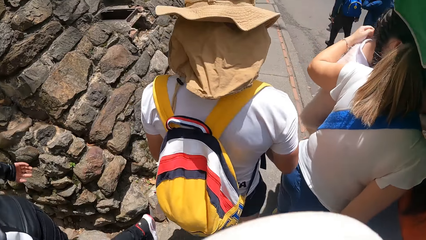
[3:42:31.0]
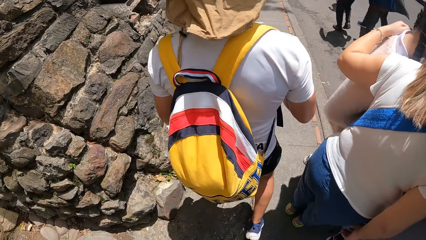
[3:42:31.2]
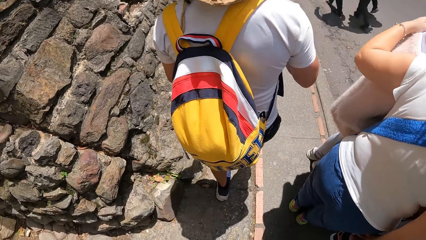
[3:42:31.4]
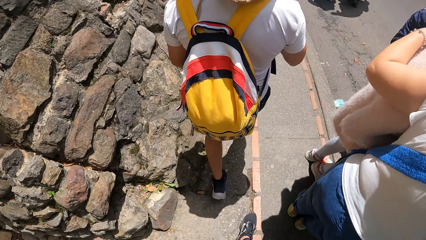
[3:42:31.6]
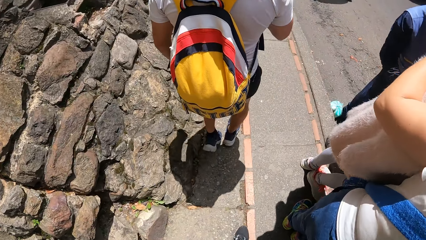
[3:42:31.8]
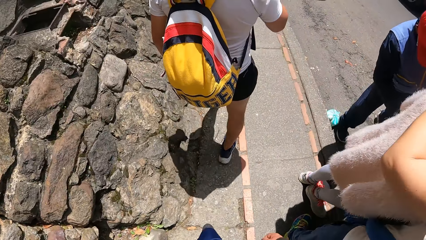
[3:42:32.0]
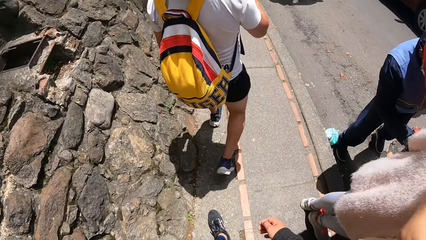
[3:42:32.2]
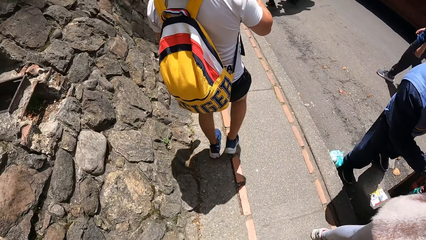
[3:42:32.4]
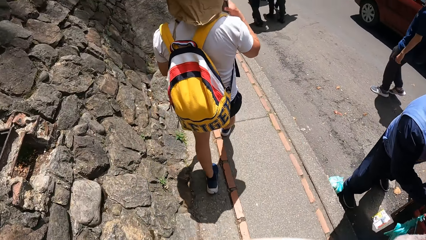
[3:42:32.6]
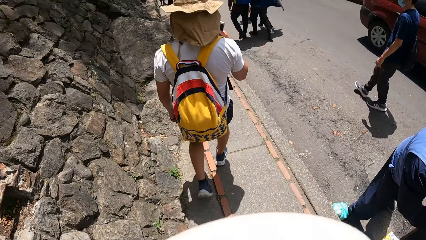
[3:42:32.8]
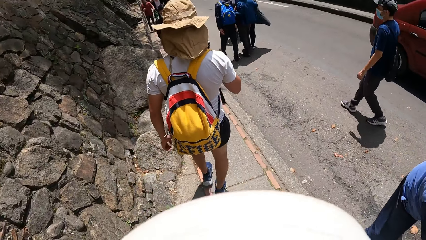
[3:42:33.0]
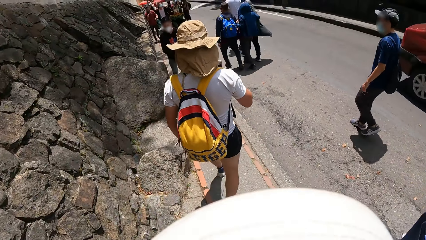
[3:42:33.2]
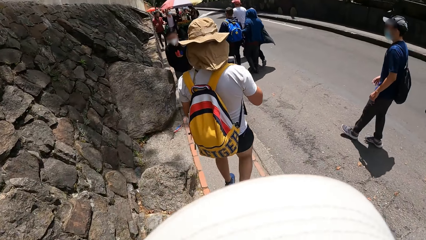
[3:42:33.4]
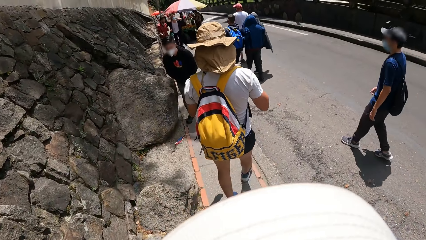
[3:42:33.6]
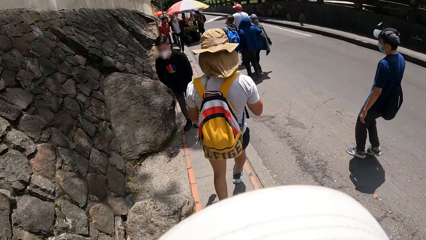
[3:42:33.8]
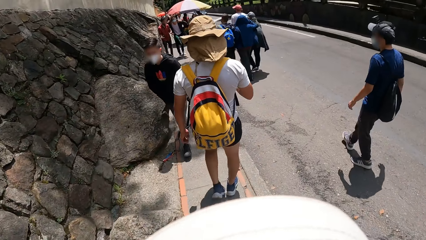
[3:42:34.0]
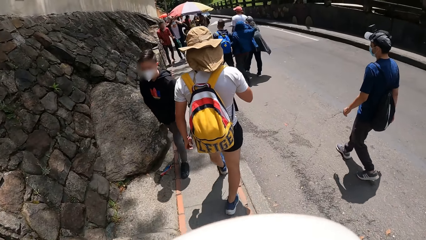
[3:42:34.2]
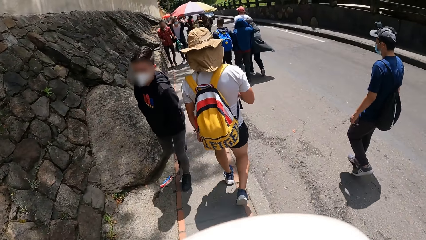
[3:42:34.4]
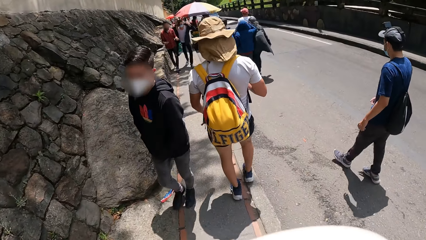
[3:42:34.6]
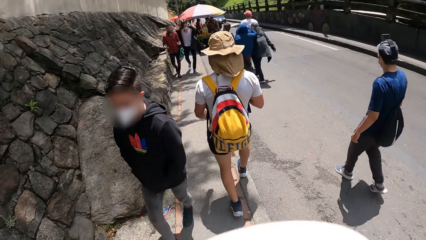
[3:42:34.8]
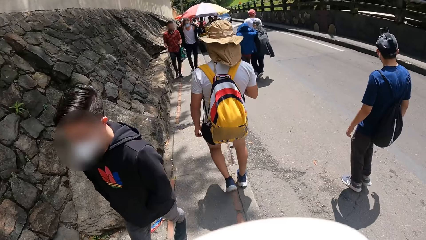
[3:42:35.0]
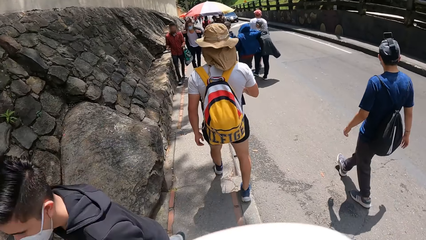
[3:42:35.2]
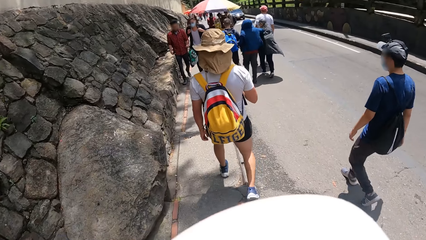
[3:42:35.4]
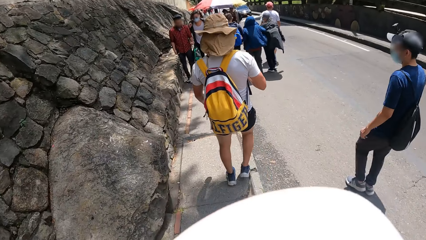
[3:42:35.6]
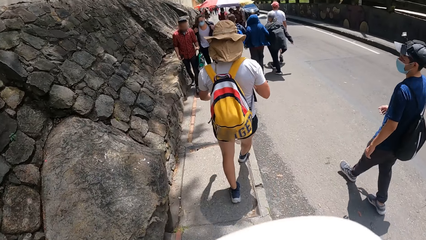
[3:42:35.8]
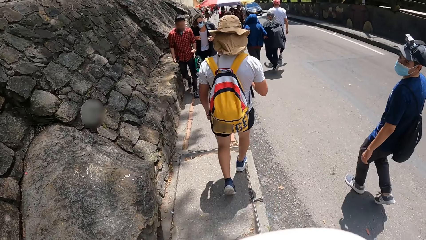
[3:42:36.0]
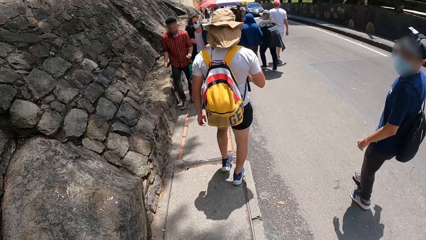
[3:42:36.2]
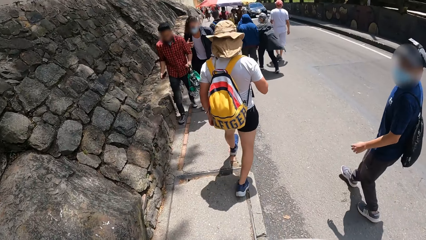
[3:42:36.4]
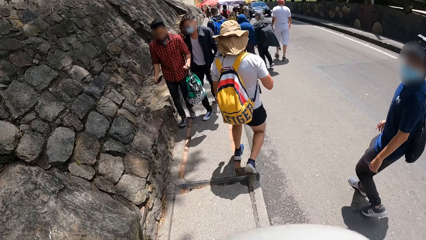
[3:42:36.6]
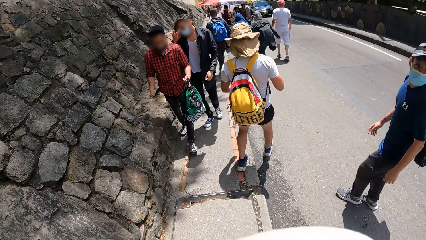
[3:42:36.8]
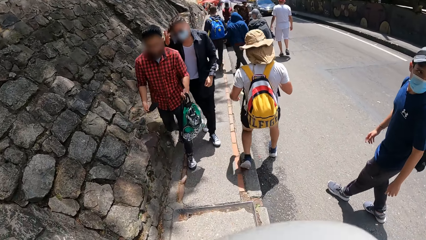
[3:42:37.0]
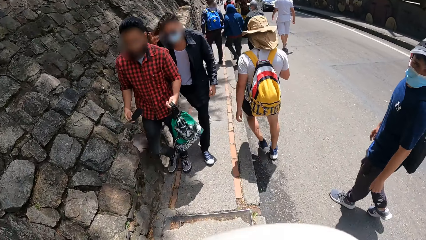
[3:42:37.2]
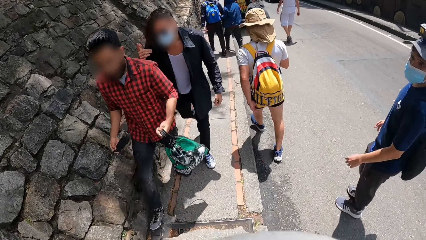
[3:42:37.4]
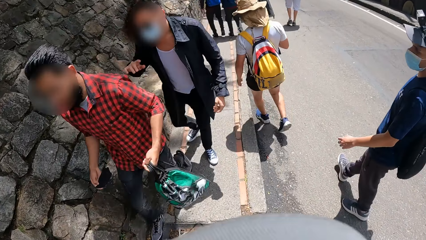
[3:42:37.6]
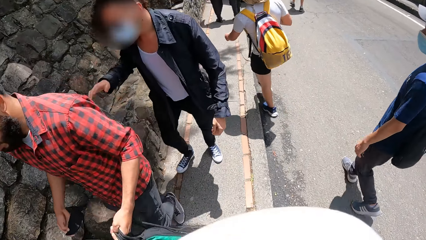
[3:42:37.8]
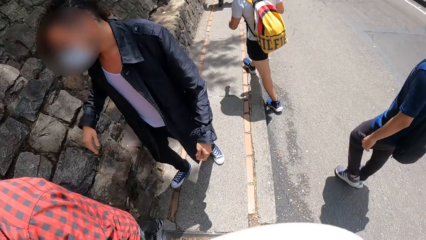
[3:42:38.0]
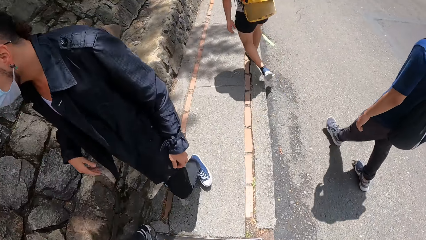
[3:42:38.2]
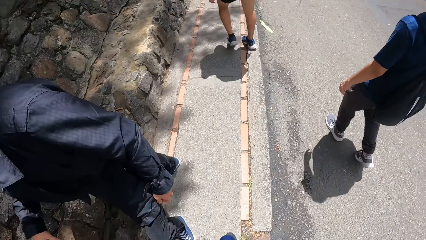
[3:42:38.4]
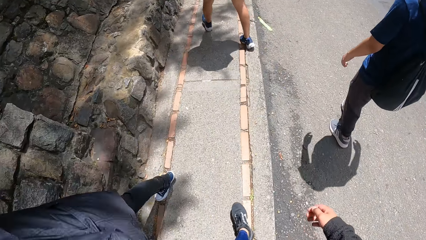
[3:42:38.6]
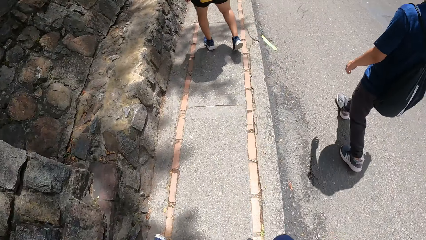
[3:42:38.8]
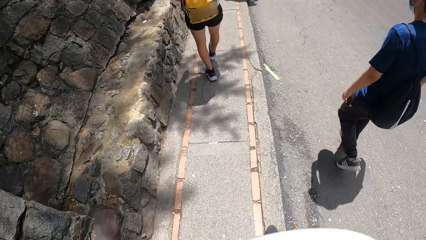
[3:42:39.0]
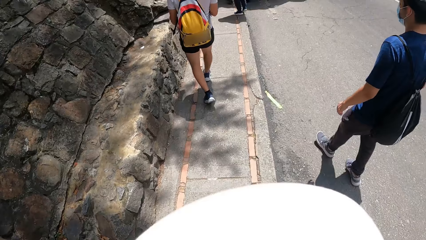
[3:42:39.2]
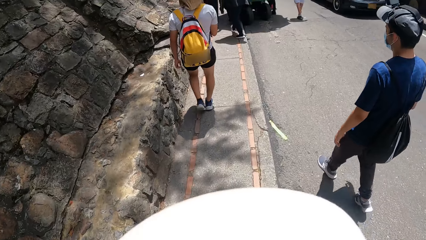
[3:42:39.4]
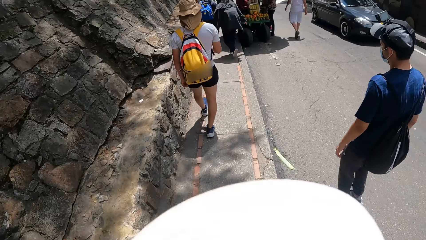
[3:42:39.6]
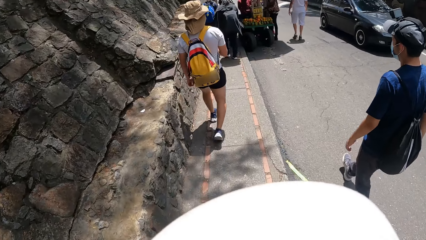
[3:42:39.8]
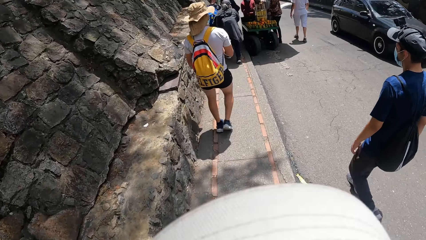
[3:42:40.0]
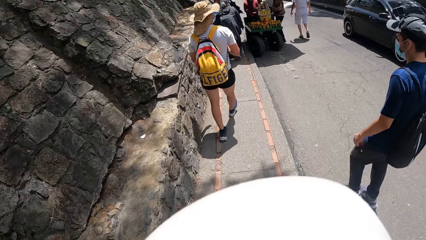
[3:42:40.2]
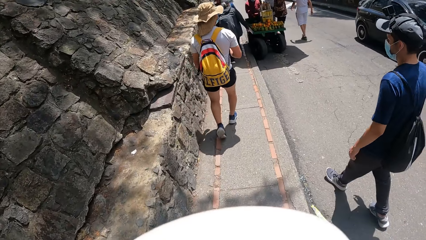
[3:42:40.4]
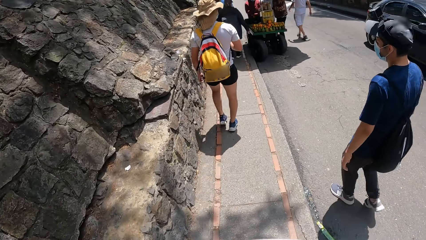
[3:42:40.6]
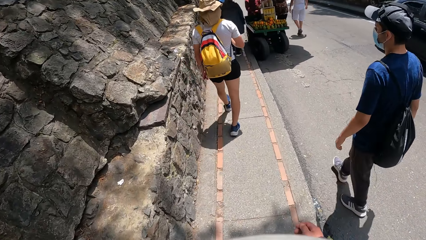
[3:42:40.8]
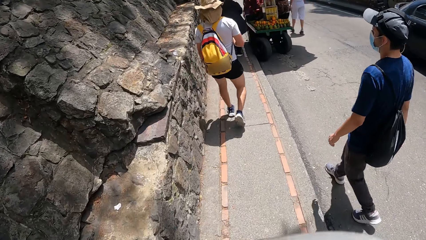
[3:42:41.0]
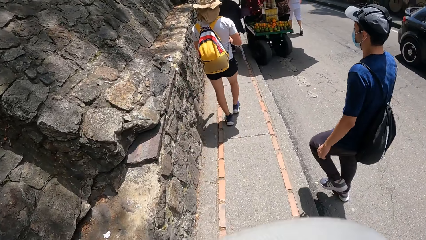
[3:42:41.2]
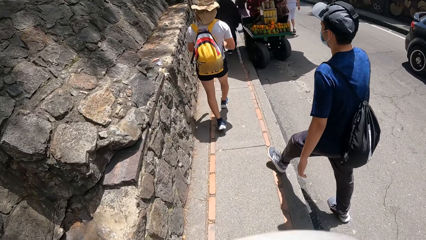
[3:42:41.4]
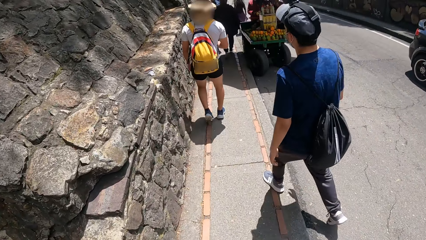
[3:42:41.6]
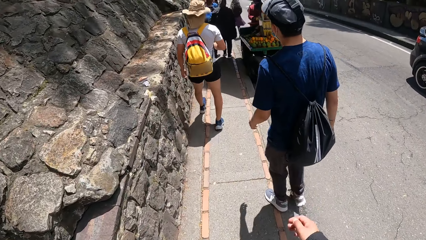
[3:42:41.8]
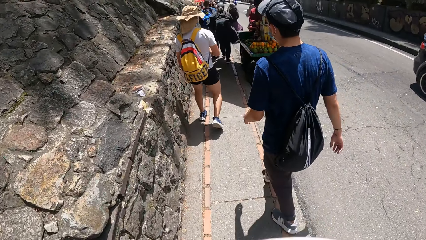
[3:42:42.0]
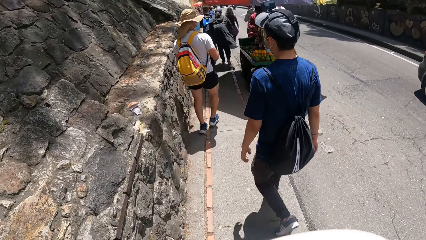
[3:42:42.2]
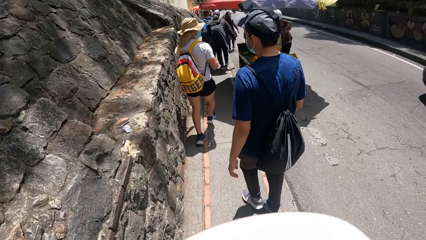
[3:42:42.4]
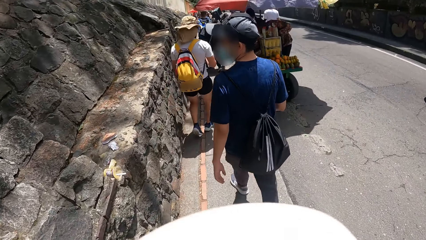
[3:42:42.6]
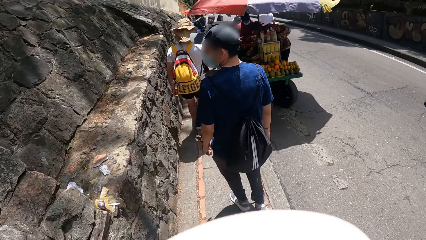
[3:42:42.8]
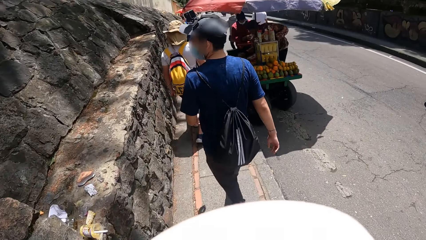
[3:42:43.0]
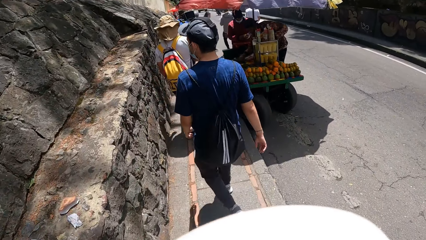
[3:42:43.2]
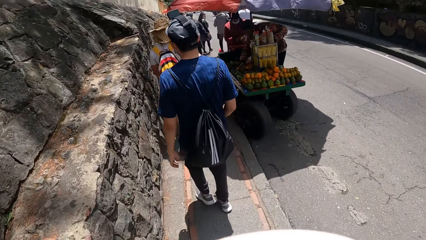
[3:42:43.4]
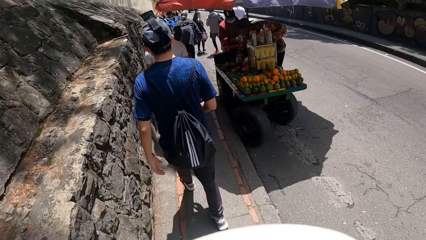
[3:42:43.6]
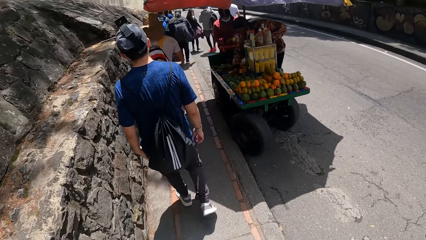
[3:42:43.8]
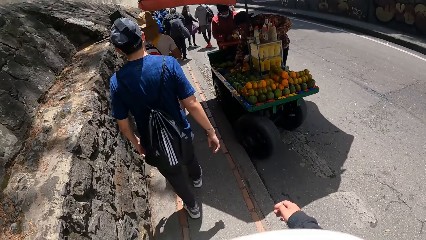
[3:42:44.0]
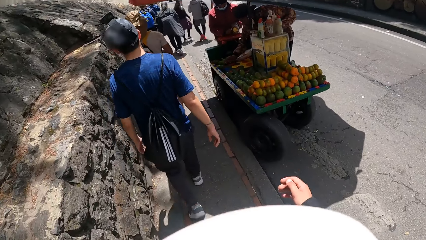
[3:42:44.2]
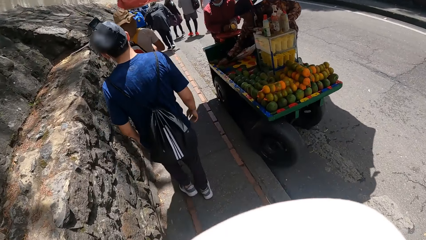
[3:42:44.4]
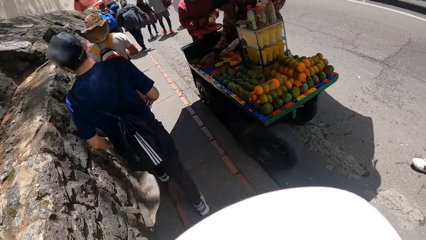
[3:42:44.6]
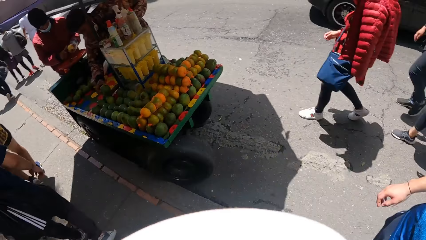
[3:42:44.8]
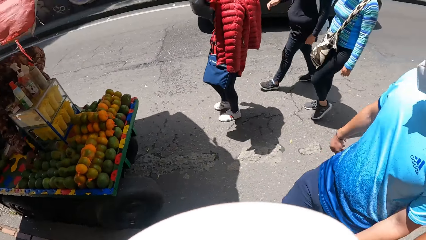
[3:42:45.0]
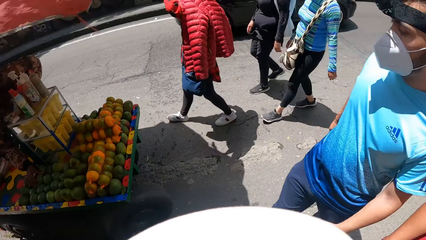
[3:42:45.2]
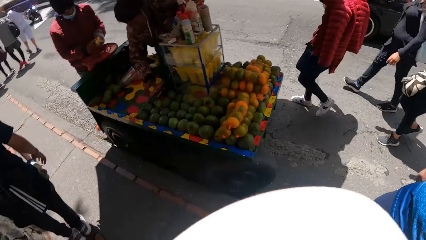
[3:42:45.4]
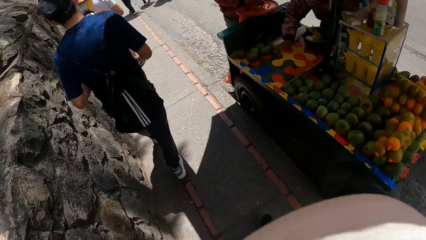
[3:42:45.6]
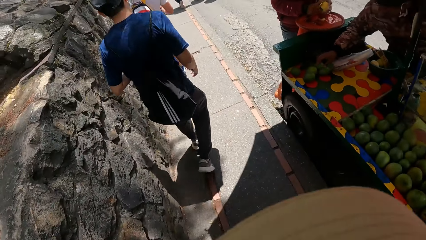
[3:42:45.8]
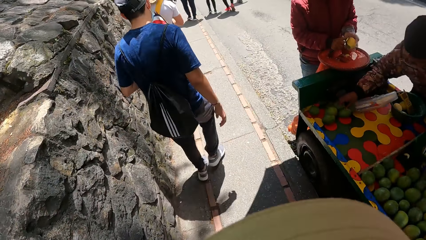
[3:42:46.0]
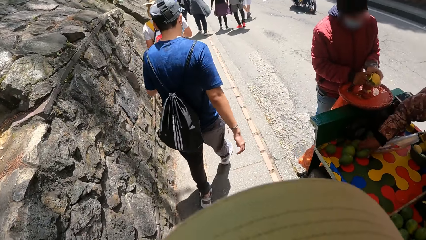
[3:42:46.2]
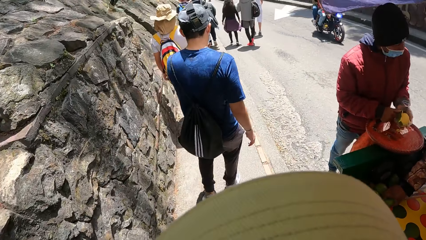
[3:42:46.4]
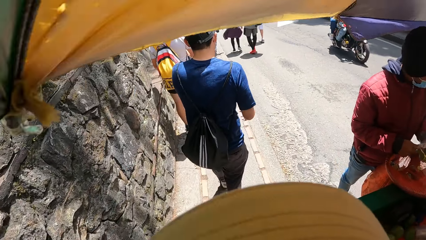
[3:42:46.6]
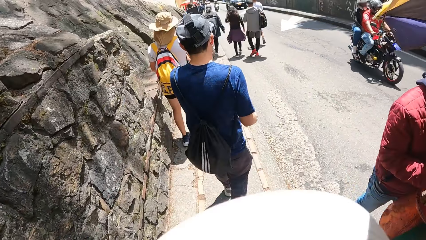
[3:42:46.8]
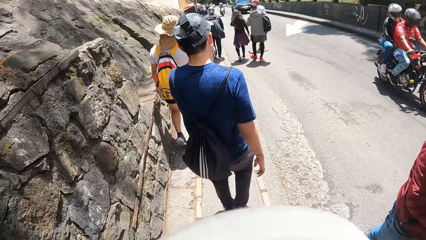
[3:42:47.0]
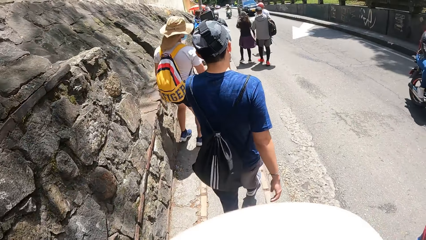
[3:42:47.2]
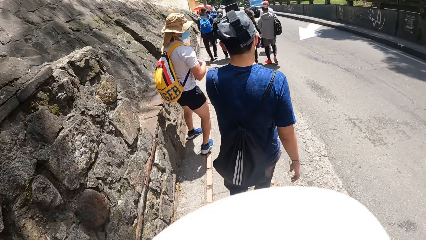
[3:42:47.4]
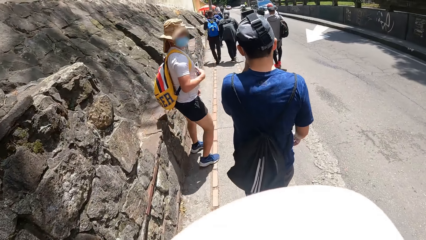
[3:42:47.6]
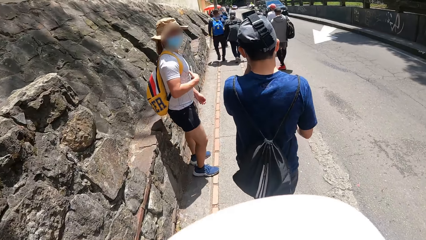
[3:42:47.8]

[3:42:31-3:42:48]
The camera wearer interacts with a man and another man on the road. They look at the other man on the road.
